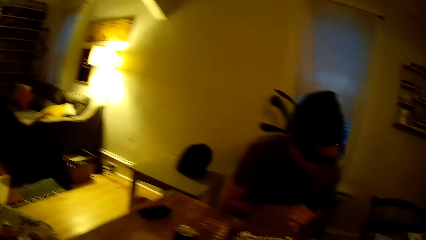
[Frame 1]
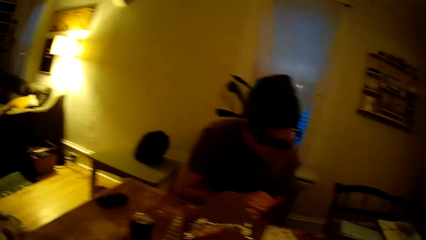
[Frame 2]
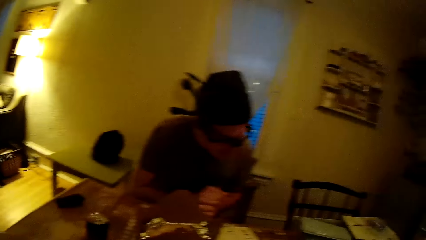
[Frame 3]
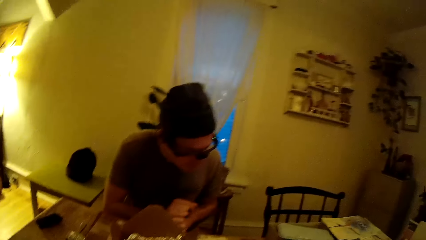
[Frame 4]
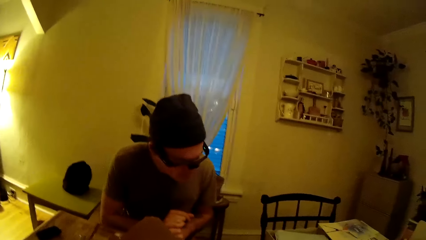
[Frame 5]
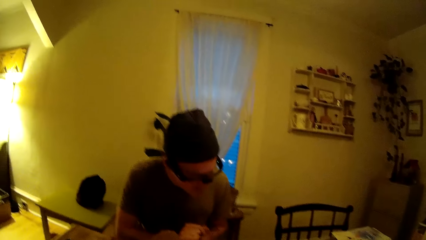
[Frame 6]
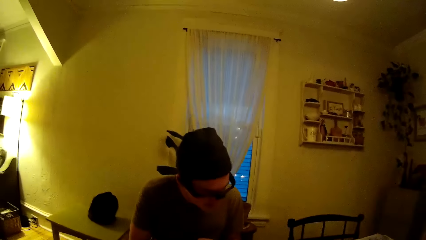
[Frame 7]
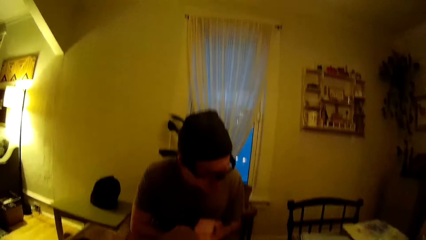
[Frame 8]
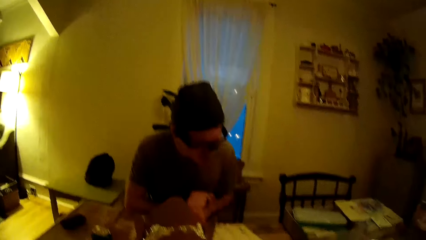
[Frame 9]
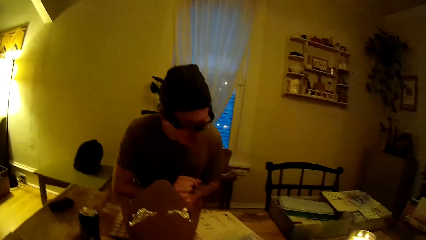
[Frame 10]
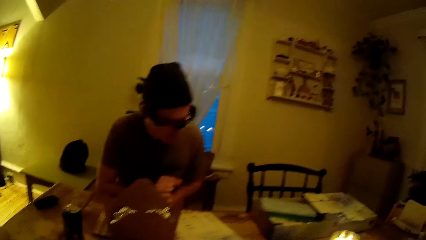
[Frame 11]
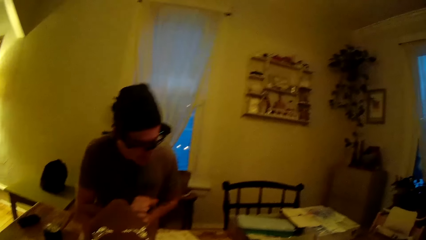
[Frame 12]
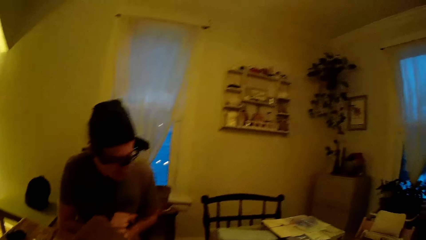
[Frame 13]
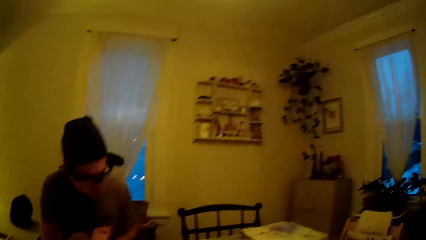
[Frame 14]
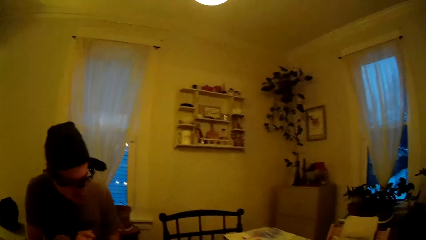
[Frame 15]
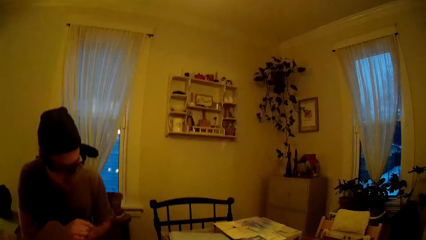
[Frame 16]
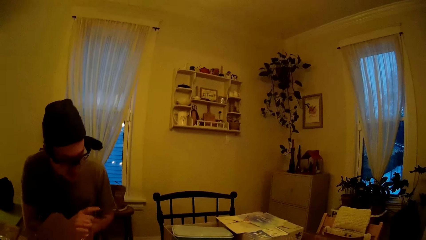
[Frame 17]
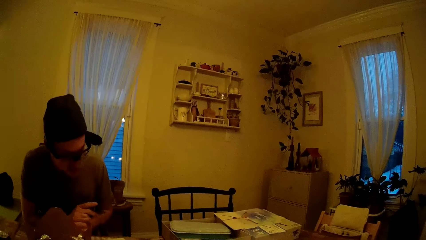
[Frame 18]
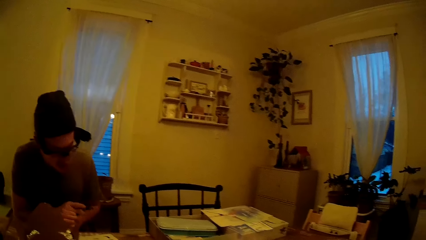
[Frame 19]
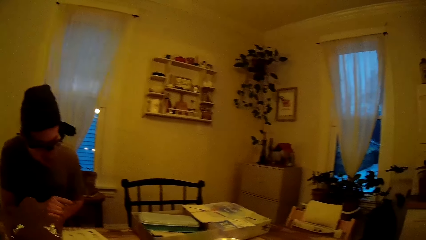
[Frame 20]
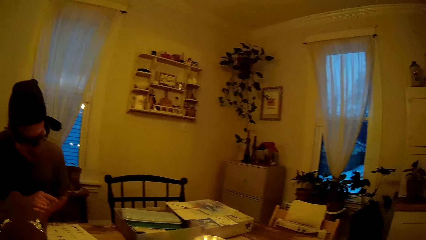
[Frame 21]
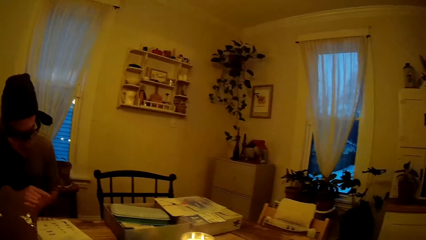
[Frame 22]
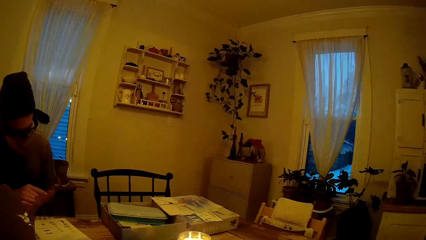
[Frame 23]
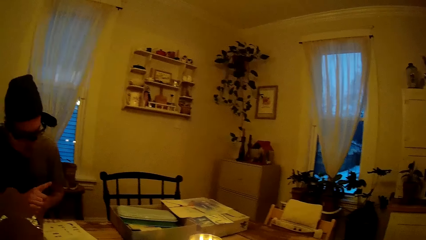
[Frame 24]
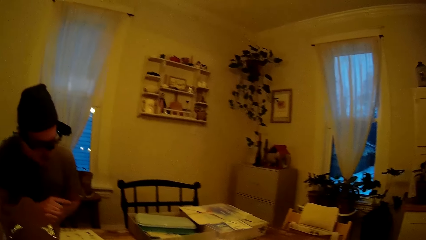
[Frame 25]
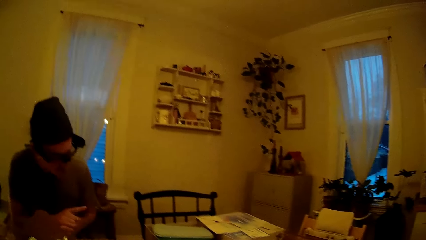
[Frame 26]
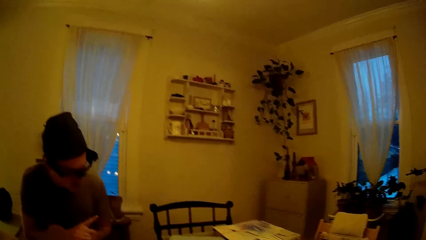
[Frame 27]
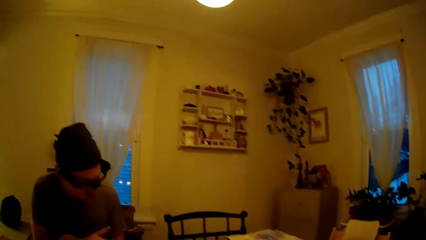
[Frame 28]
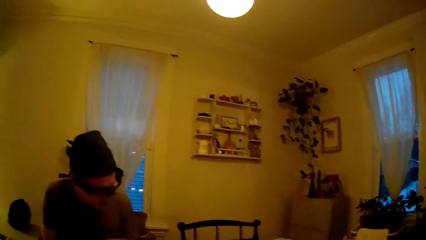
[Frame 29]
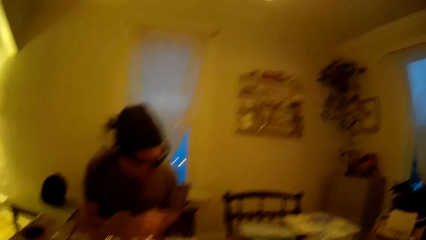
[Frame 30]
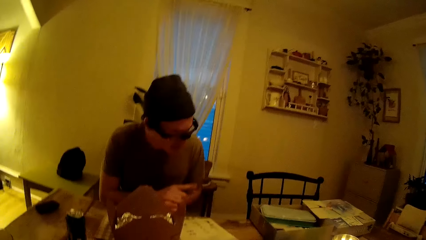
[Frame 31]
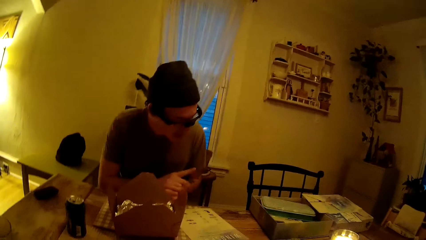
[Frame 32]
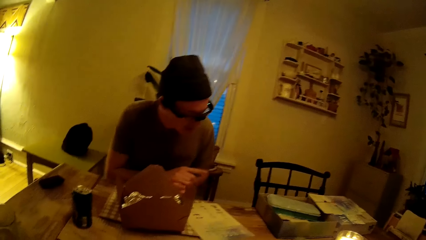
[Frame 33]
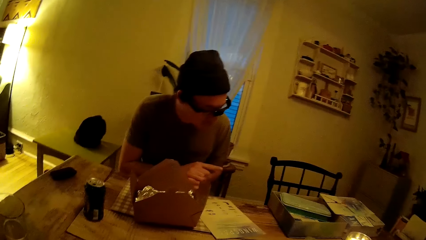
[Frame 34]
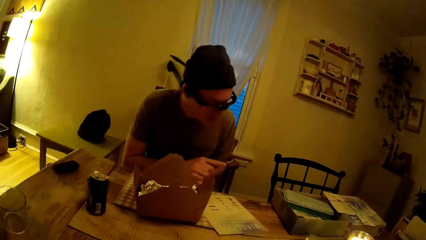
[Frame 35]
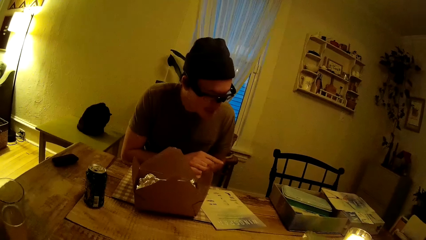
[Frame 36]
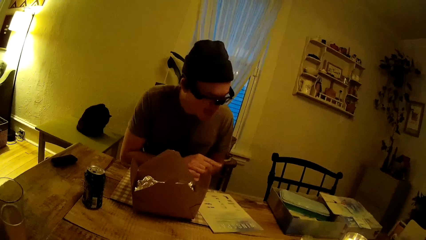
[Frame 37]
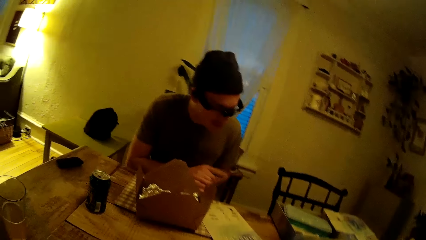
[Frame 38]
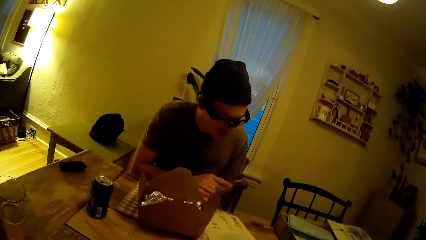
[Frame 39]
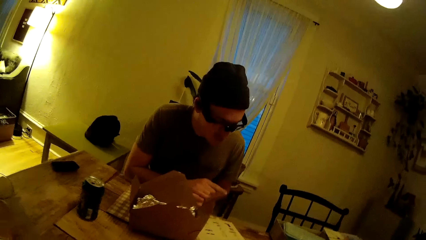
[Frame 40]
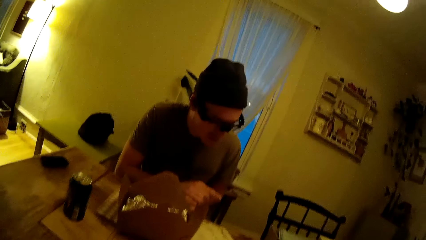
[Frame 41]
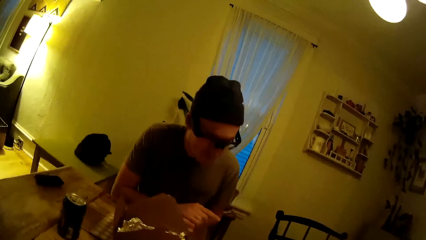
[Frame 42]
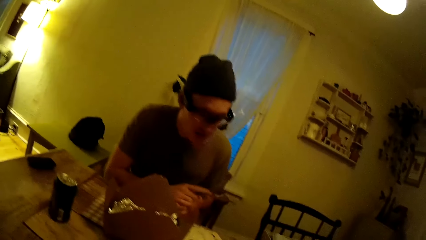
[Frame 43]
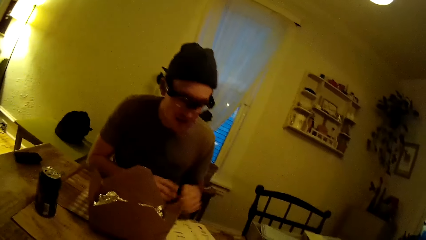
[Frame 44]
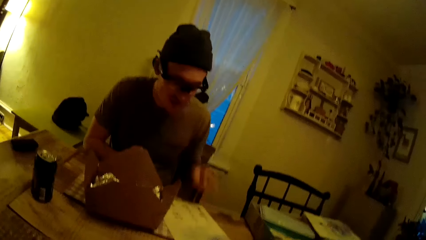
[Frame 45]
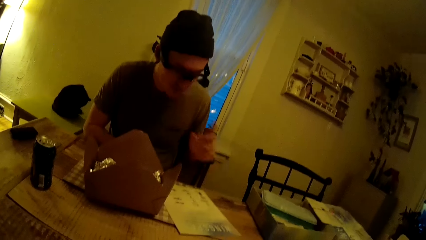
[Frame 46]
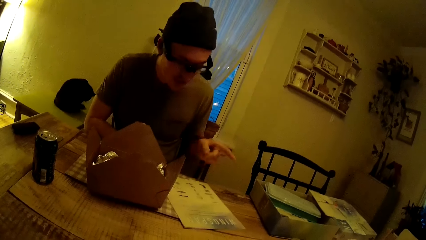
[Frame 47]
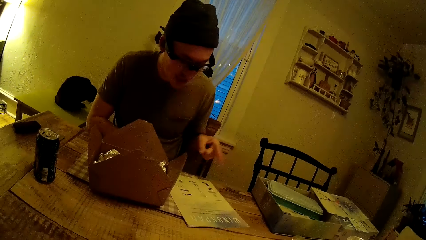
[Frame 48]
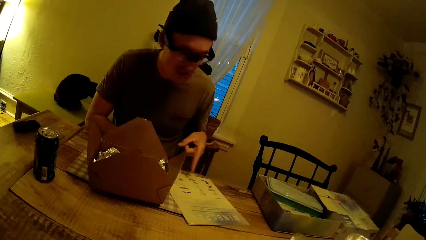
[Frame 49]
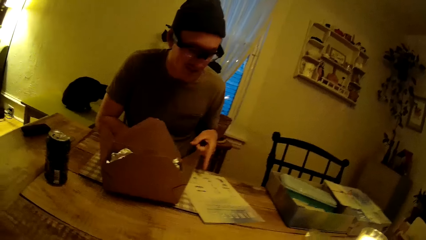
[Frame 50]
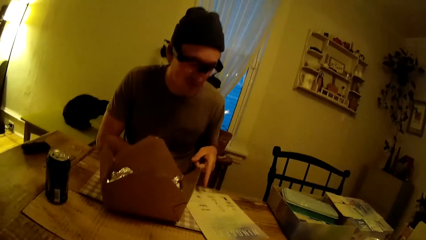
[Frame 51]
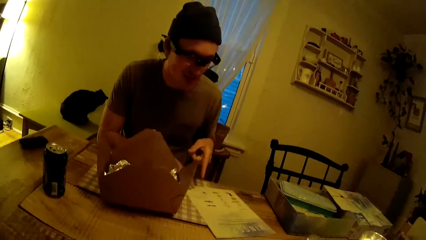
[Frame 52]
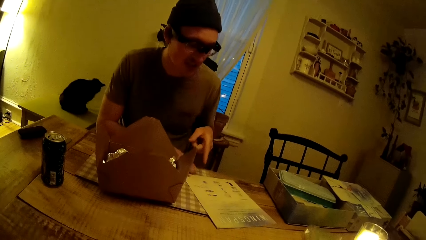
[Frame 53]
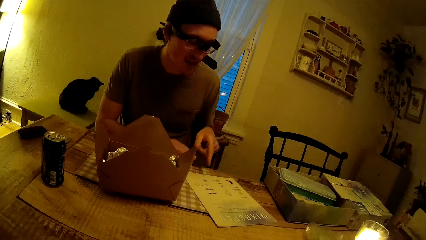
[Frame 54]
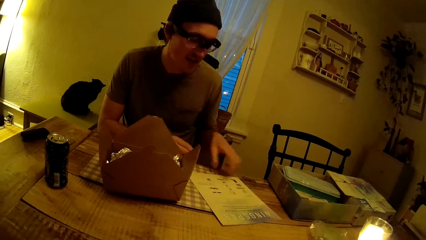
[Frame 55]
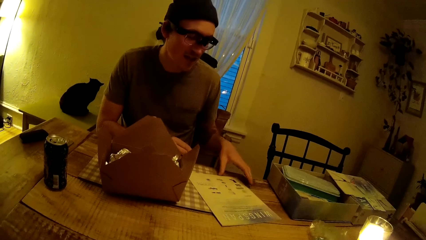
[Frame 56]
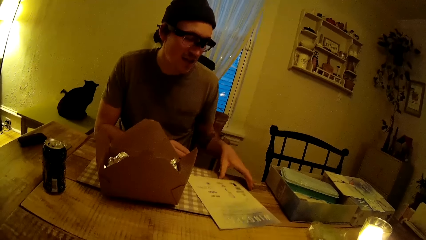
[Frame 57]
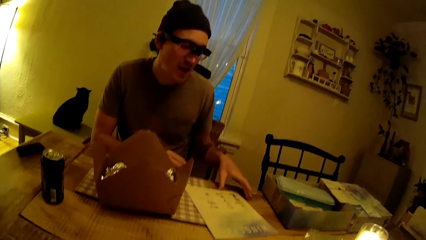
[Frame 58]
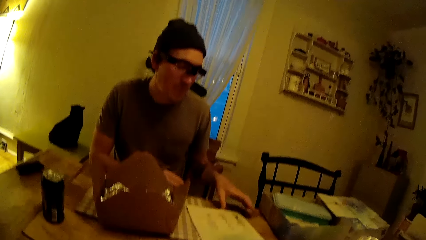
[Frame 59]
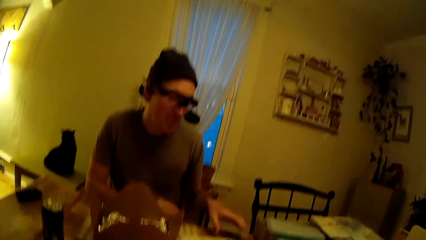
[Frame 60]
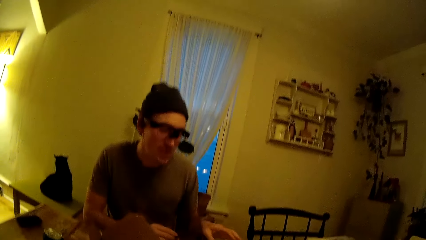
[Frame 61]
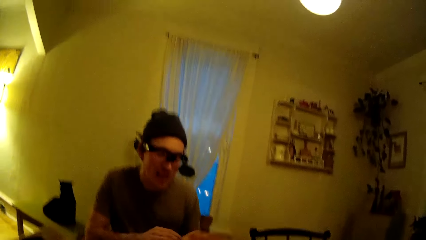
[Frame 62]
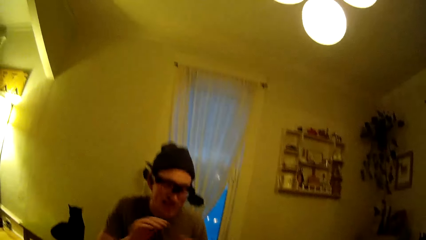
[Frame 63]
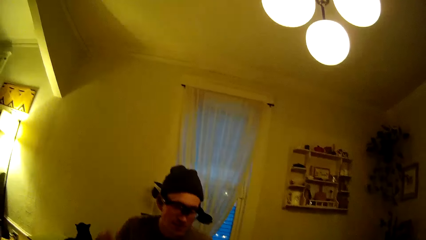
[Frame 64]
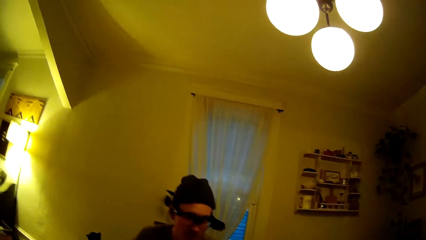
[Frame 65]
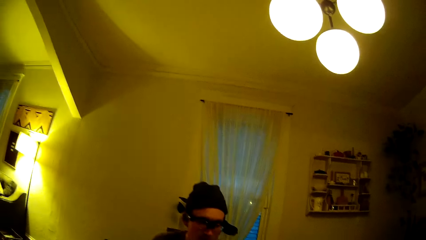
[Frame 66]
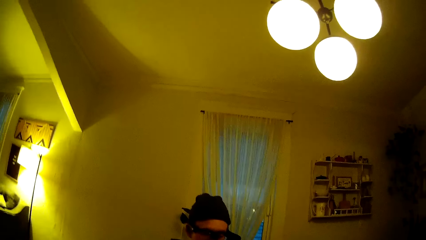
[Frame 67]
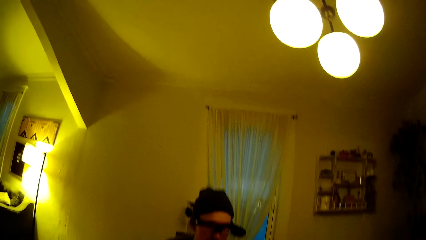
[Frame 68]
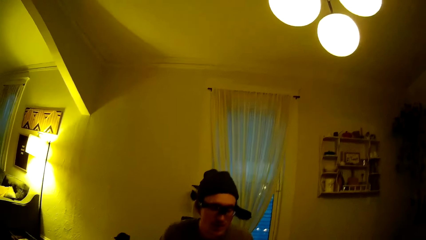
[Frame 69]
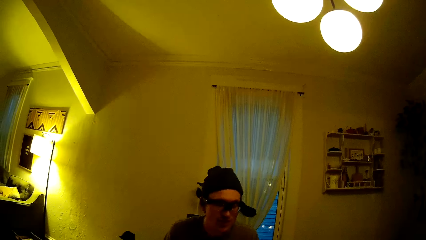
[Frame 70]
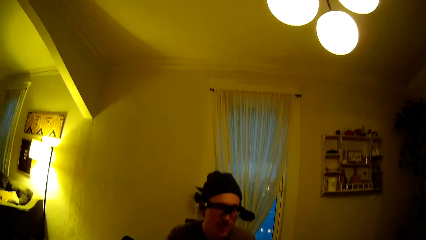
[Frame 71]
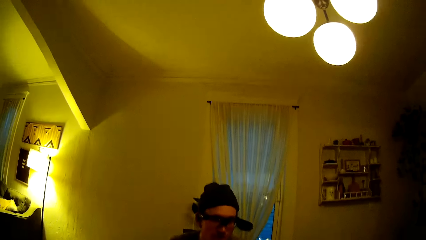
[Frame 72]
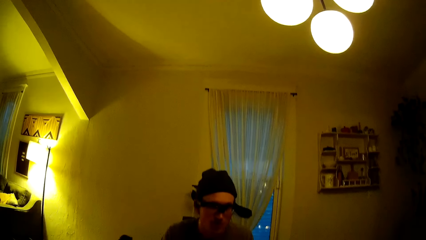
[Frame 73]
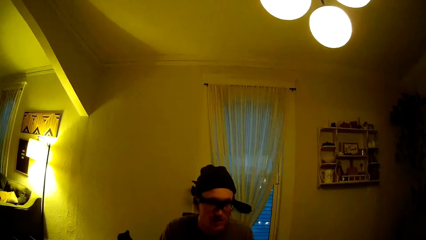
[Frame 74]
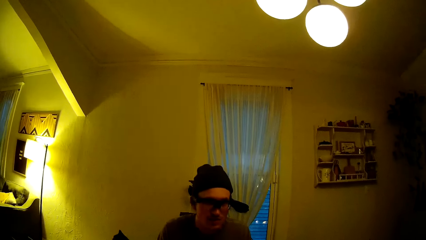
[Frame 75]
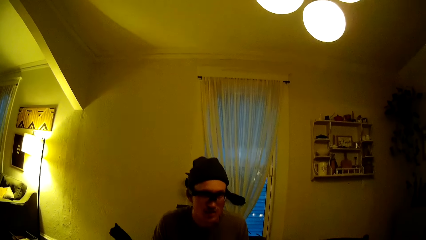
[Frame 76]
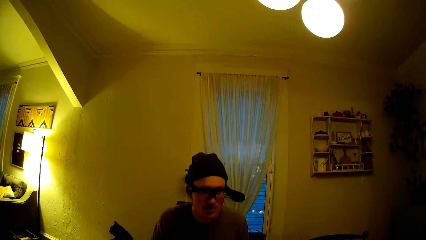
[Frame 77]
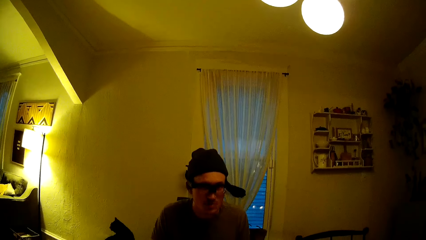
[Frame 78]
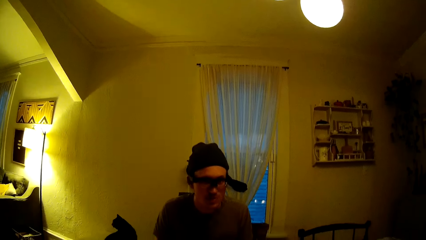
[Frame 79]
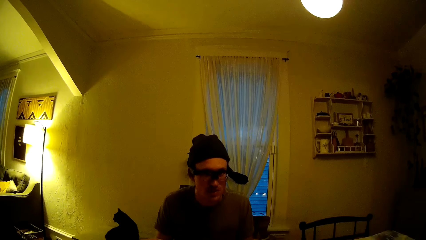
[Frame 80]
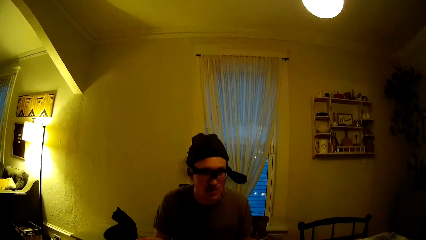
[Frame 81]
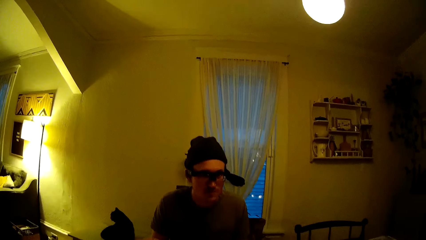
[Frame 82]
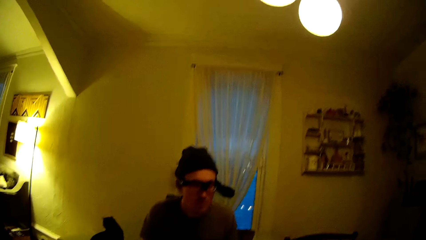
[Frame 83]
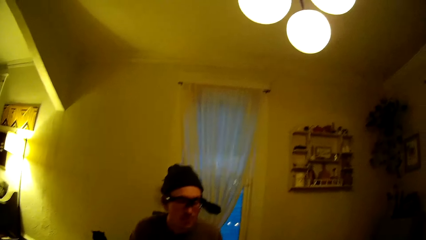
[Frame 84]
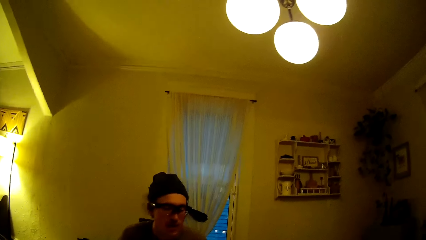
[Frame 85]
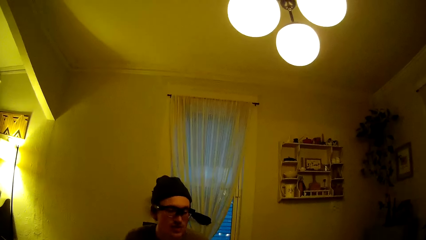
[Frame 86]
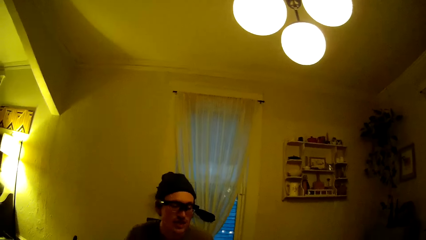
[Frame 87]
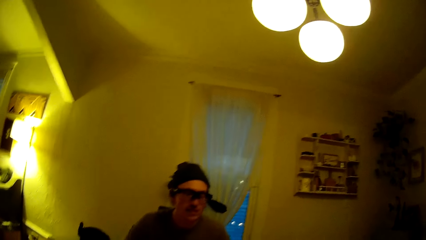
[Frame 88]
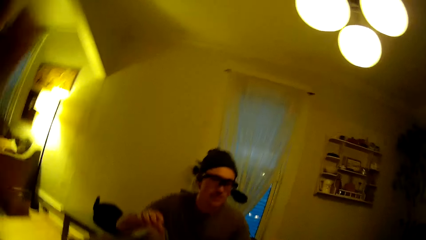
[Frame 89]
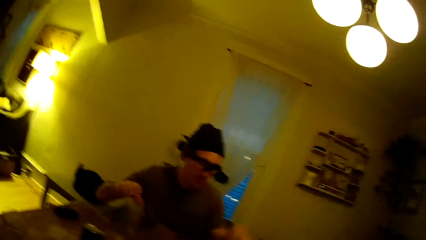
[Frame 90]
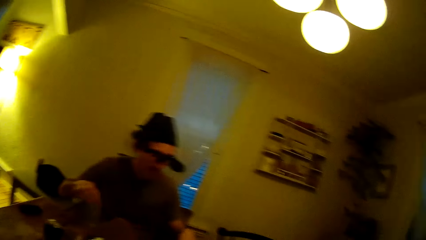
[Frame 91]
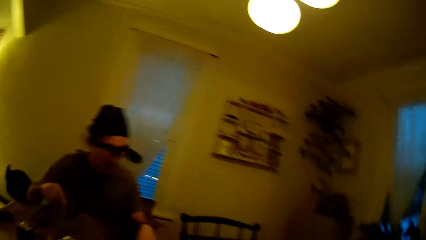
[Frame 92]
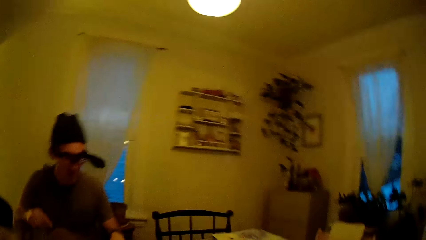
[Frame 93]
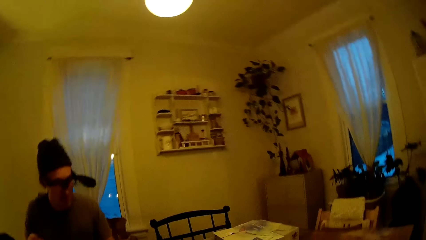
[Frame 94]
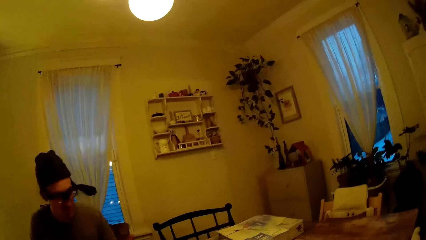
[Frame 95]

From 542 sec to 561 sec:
The man speaks to the camera wearer. He moves the paper on the table.
